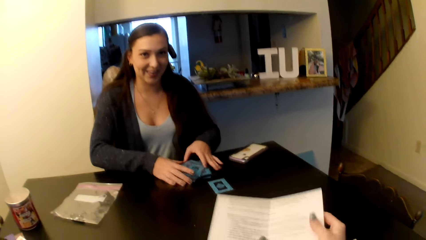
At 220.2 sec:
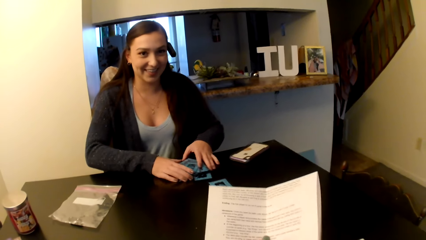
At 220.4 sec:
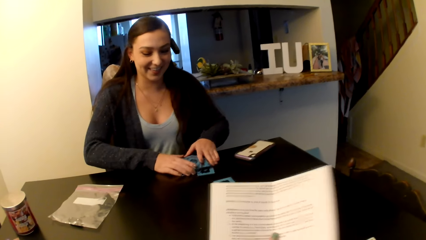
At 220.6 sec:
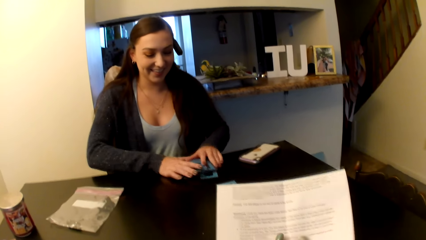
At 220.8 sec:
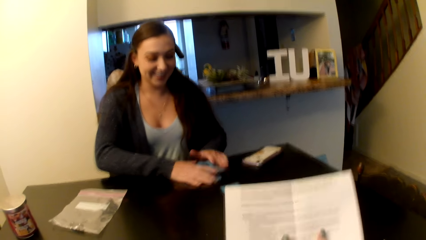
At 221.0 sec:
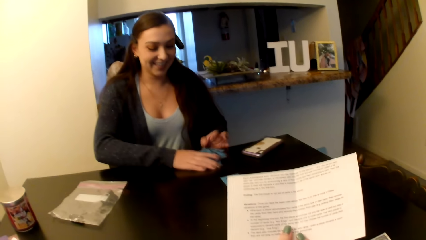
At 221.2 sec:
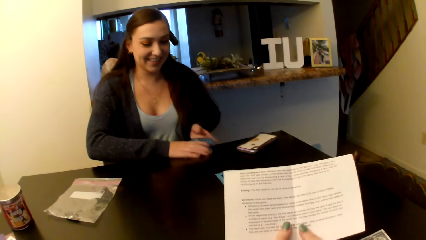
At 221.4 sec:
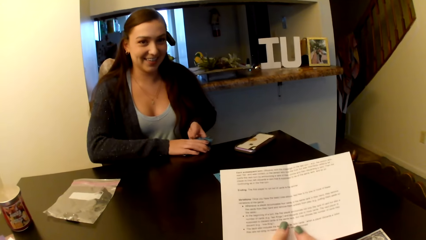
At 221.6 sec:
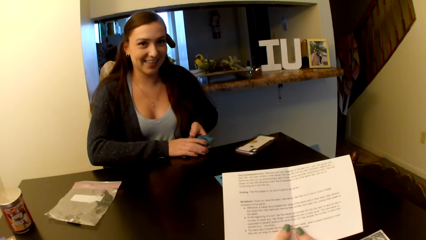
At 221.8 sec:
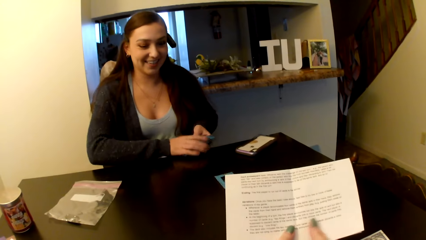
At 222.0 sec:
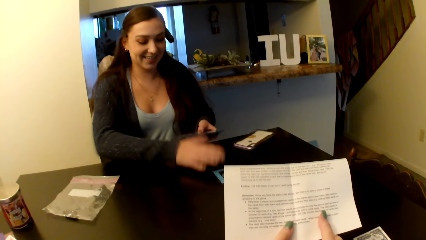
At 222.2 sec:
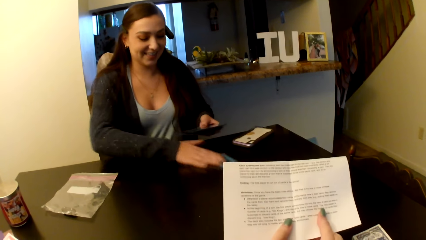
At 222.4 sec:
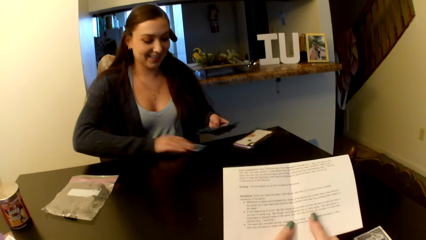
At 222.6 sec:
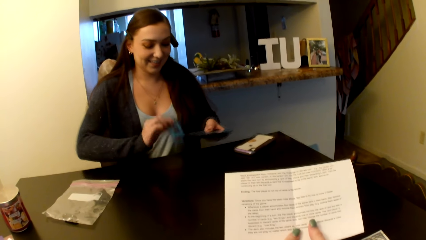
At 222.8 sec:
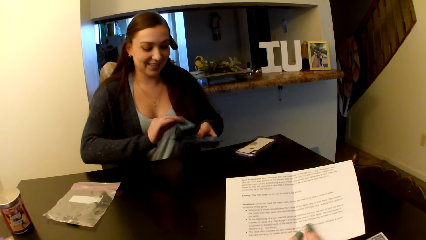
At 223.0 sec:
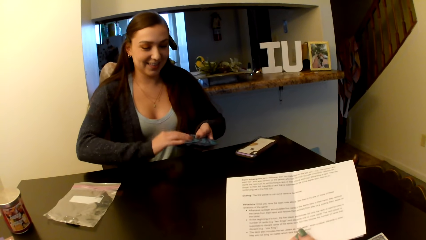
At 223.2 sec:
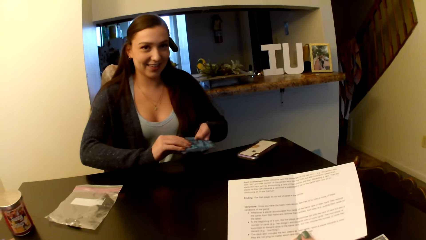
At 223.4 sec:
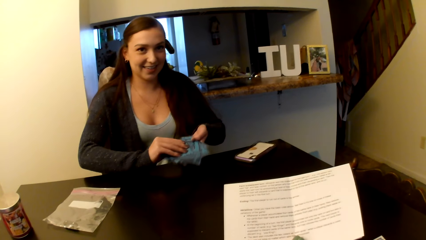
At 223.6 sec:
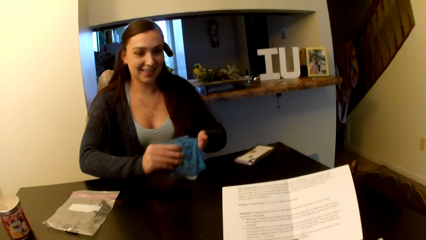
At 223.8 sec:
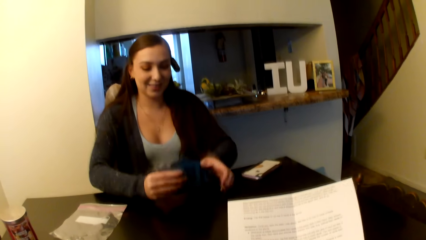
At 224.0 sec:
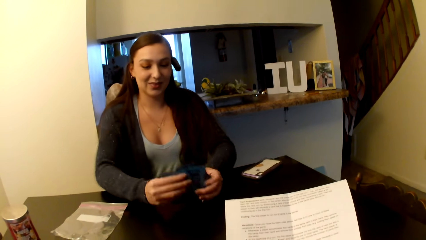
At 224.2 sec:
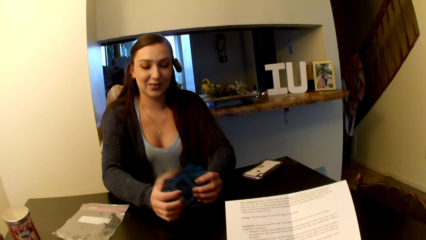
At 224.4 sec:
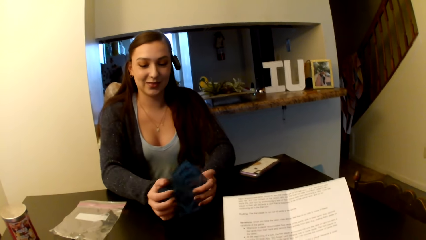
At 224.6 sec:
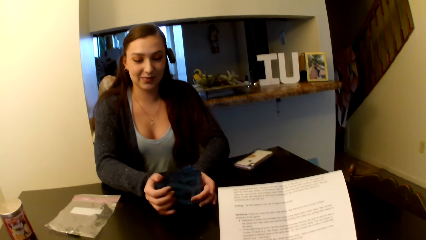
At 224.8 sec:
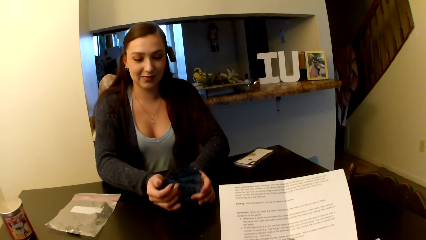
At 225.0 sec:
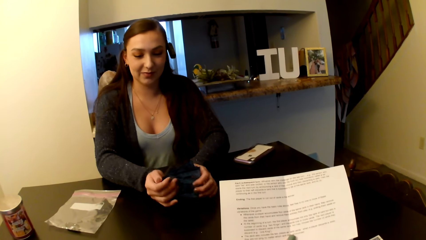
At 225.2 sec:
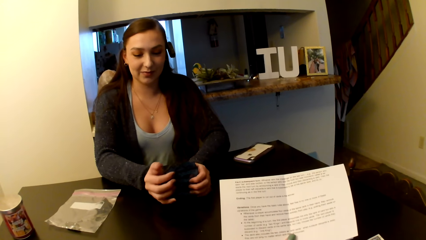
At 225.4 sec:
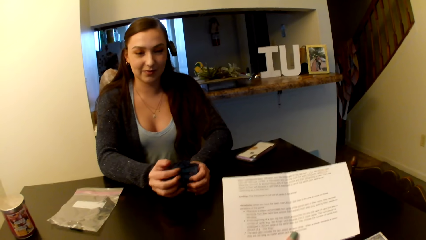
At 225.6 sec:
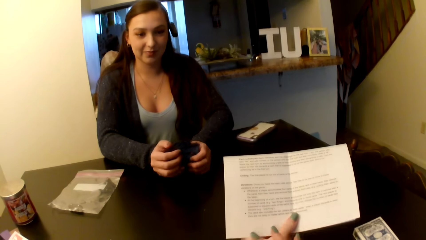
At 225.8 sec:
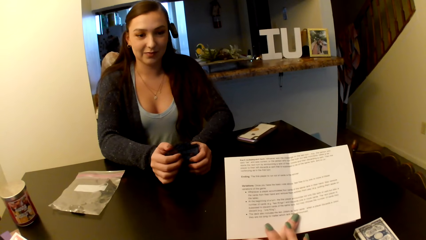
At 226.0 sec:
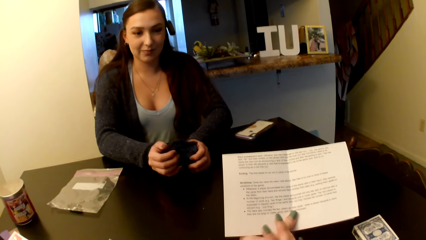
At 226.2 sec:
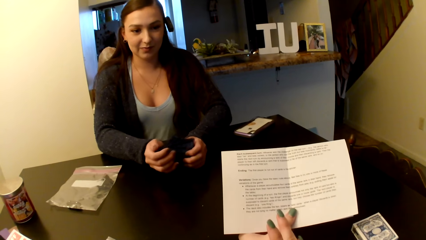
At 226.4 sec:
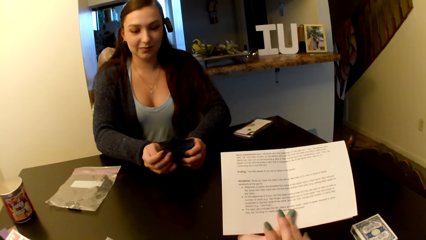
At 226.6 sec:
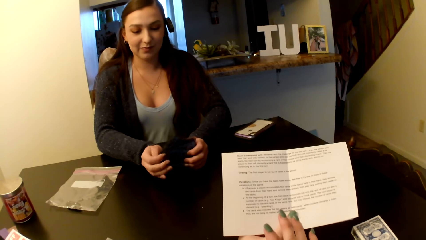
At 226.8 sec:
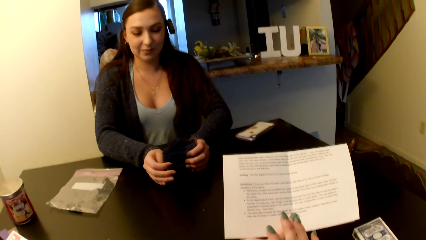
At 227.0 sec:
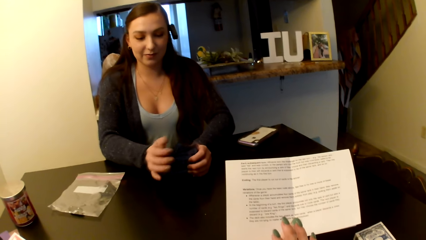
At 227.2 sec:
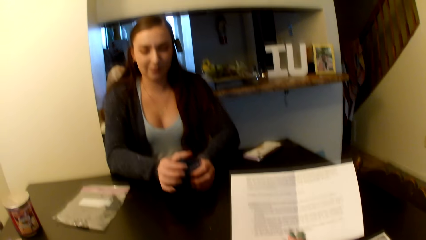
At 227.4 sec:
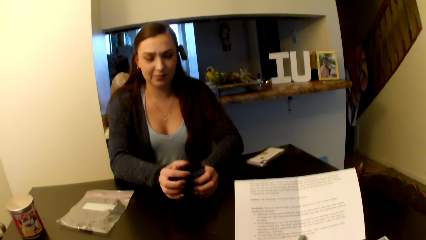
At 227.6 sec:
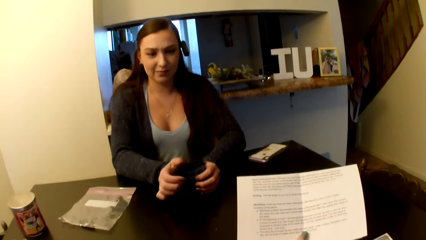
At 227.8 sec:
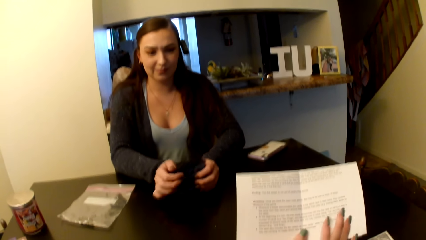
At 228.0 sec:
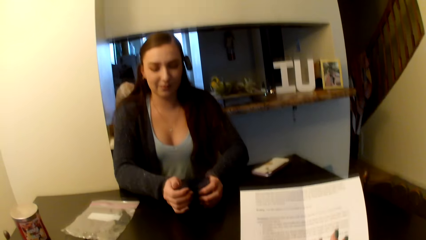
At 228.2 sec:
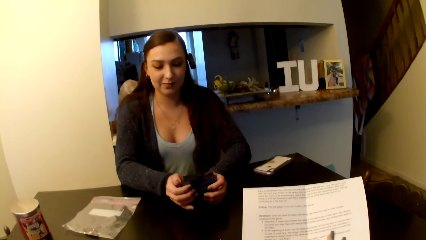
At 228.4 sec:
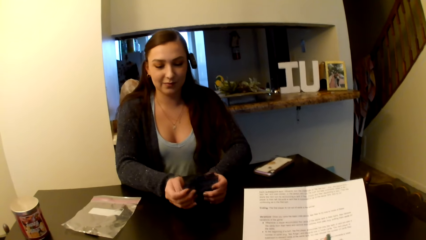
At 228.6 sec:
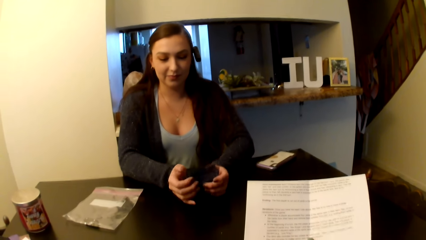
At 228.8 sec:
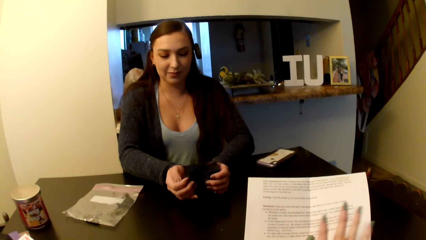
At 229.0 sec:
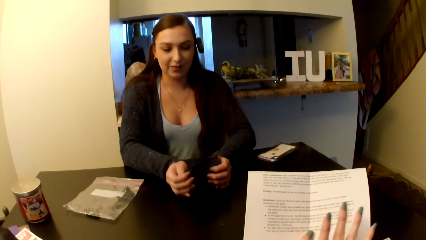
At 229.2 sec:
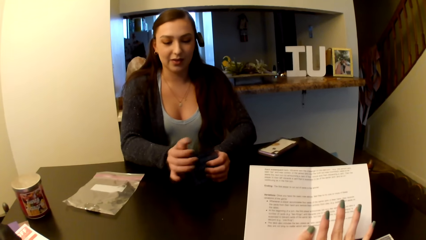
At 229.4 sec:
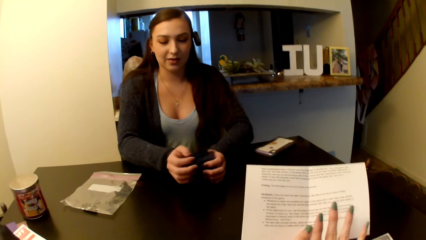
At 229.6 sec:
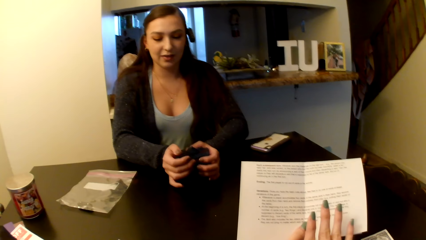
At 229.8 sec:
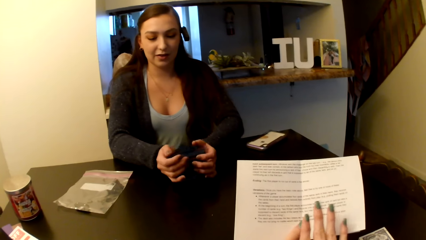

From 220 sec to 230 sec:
A woman shuffles the cards.

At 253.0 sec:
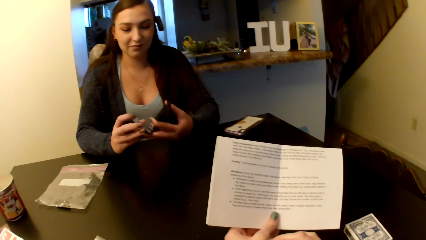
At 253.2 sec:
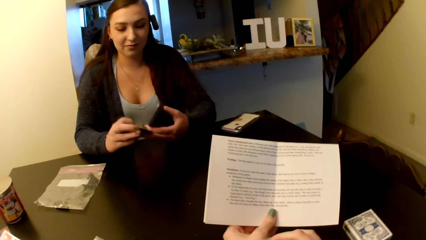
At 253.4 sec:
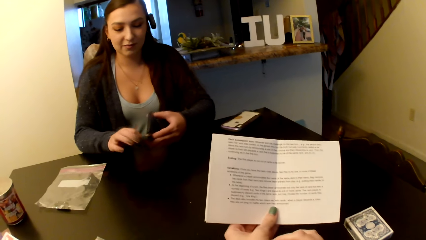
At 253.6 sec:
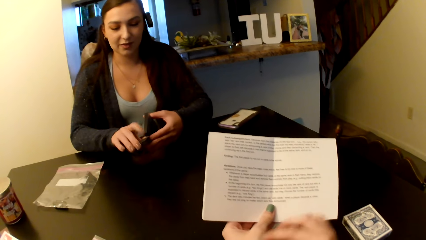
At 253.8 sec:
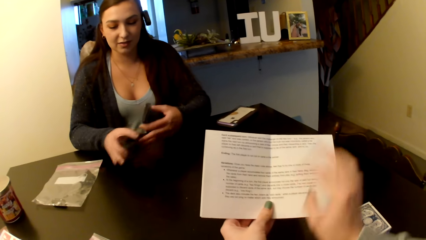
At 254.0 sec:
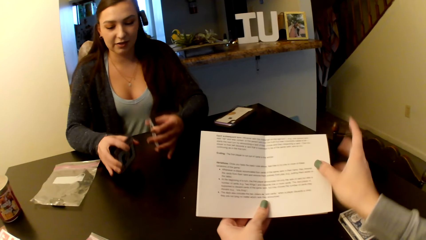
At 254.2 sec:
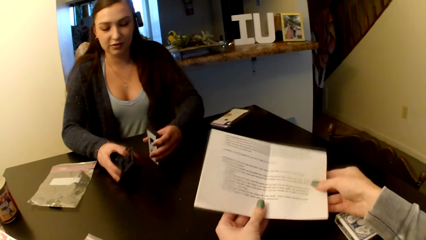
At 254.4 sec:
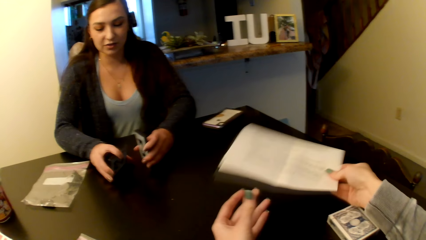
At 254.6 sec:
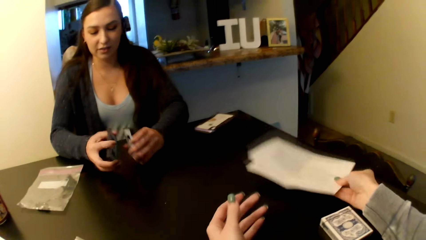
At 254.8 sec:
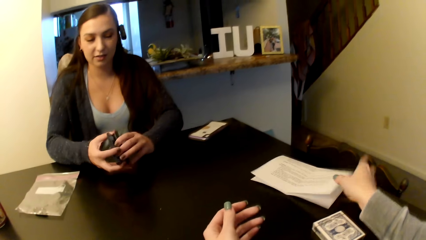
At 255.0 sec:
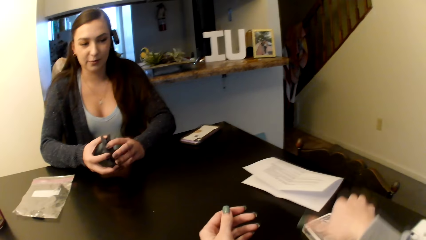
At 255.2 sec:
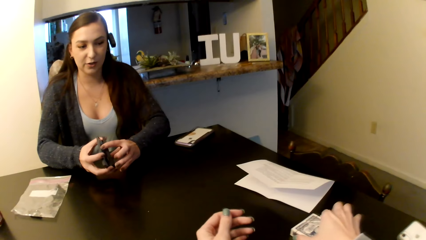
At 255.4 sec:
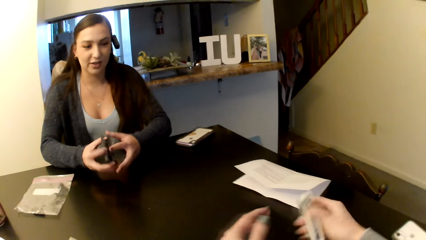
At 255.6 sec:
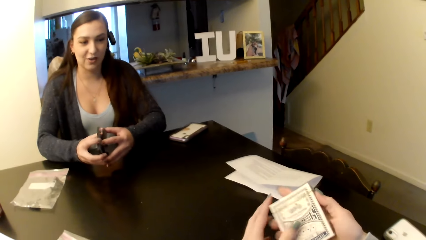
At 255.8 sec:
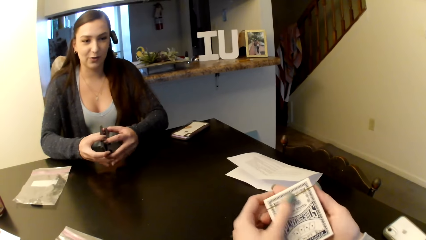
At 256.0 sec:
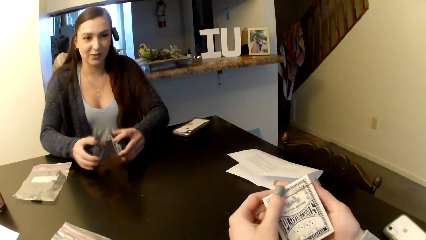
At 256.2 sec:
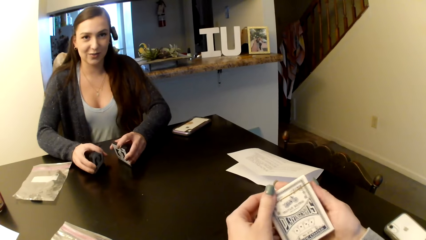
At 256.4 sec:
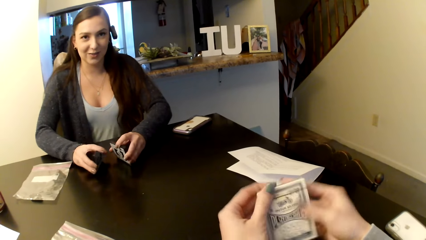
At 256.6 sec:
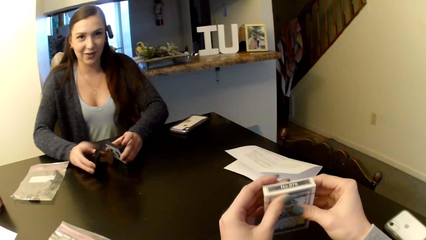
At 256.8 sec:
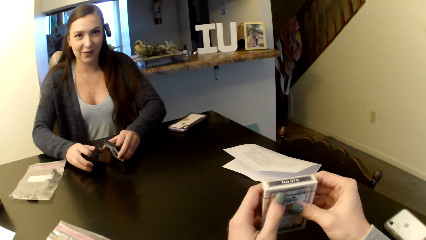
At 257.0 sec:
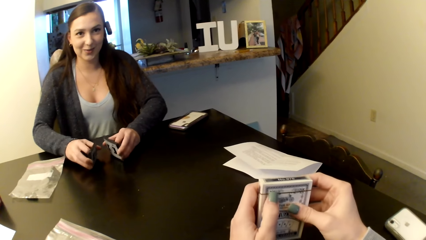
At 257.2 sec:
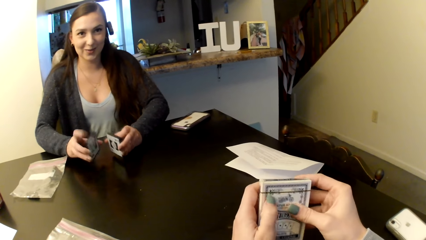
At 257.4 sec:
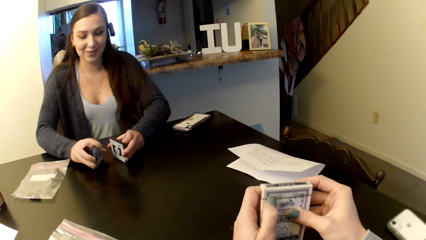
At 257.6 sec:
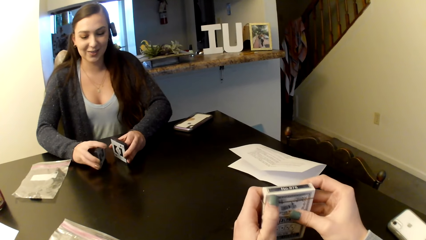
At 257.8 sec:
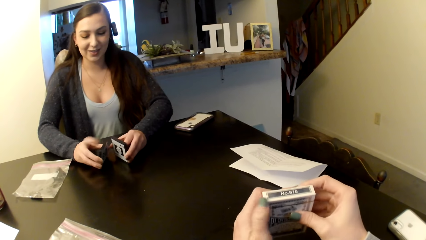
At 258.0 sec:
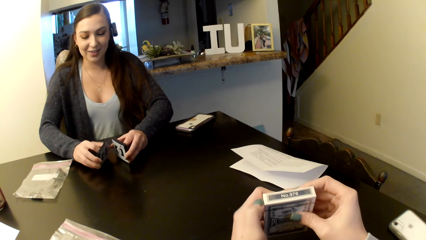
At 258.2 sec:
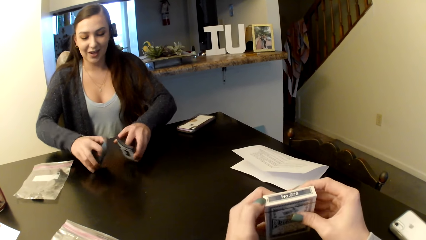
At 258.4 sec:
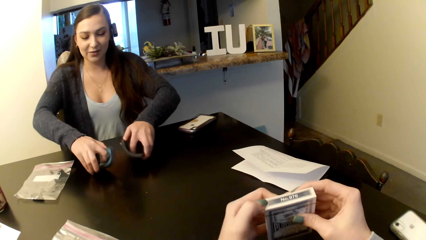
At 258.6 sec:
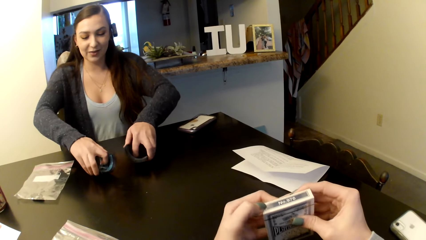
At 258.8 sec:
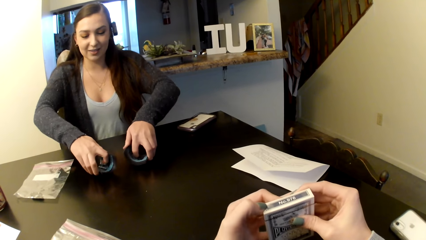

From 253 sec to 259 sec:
The camera wearer places the paper on the table. They pick up a card box from the table and examine the card box.
